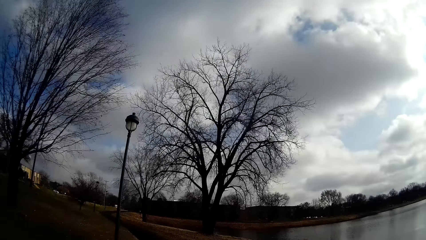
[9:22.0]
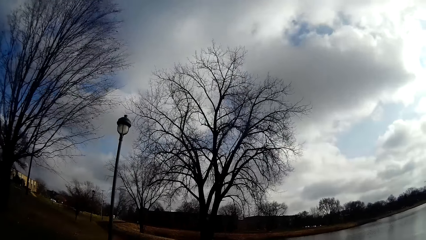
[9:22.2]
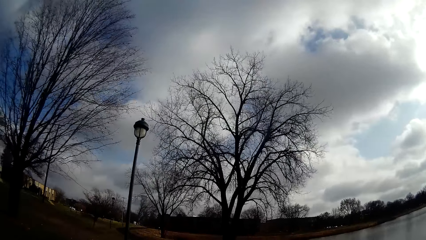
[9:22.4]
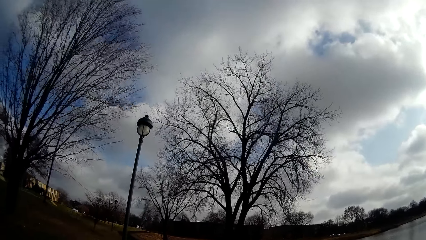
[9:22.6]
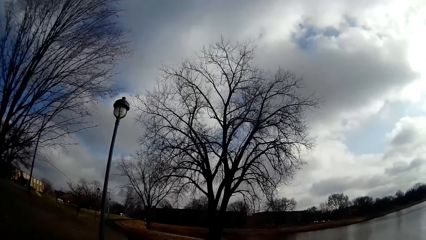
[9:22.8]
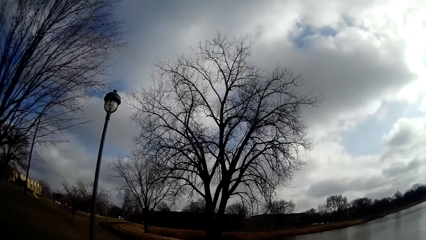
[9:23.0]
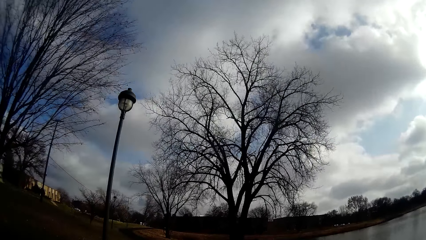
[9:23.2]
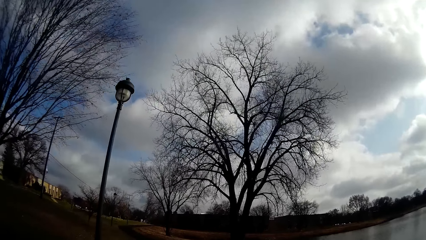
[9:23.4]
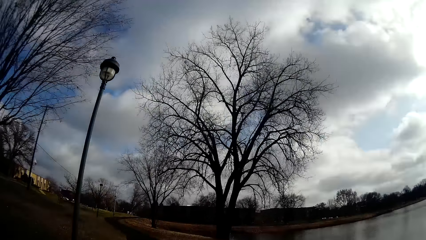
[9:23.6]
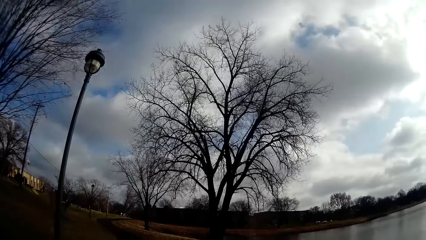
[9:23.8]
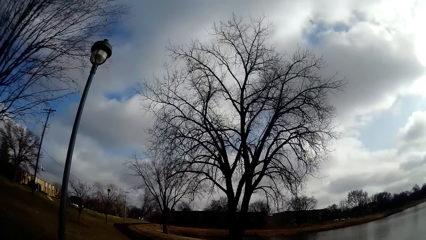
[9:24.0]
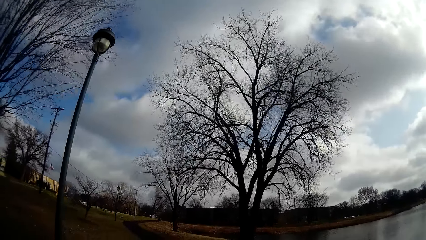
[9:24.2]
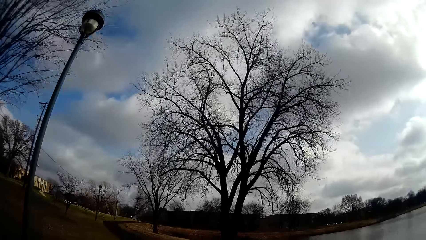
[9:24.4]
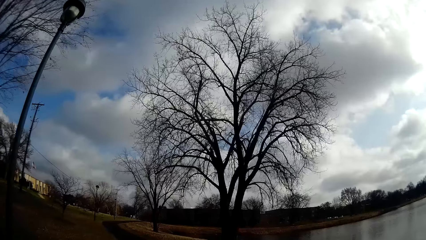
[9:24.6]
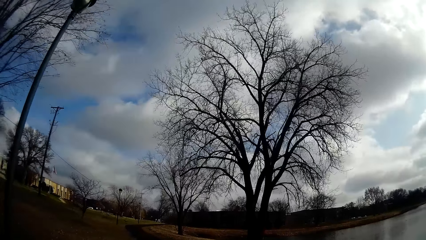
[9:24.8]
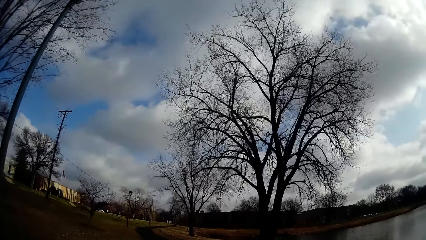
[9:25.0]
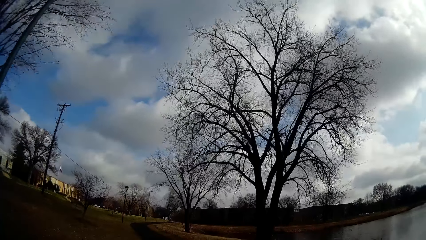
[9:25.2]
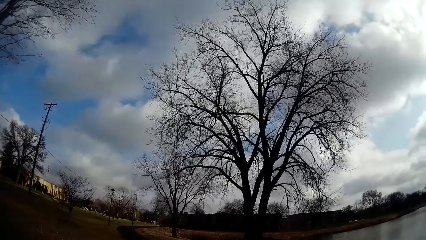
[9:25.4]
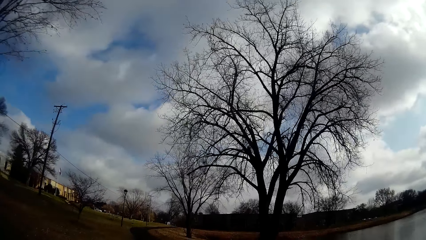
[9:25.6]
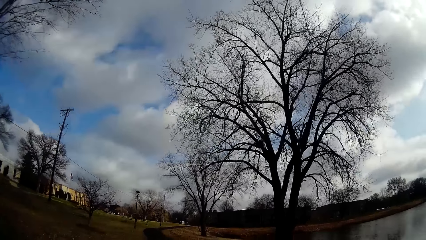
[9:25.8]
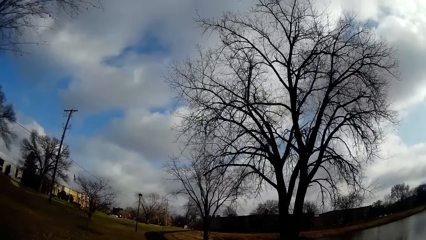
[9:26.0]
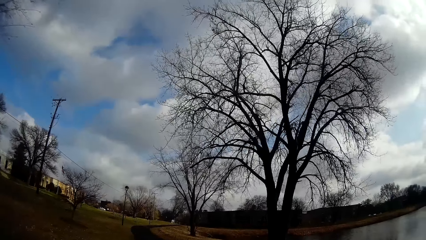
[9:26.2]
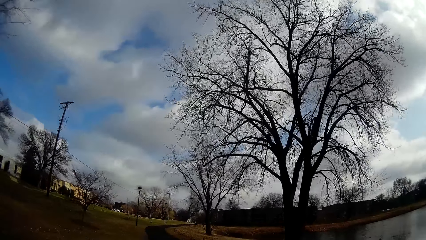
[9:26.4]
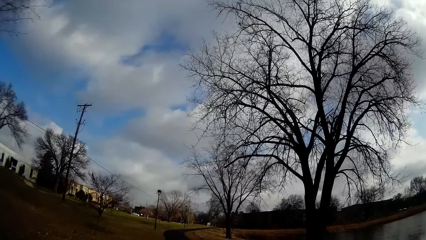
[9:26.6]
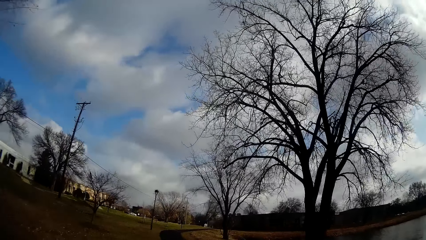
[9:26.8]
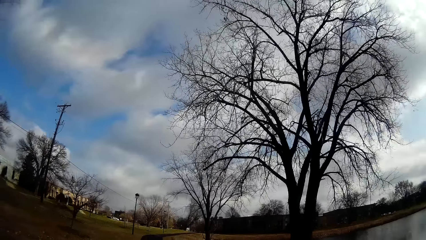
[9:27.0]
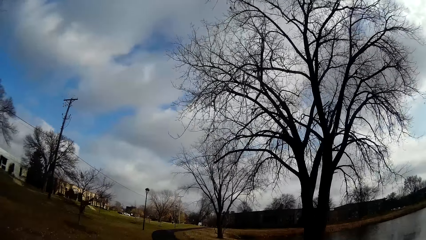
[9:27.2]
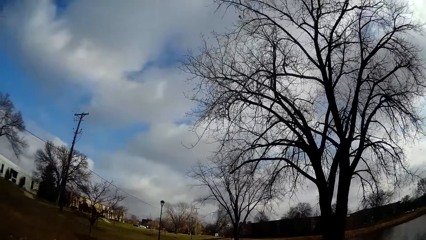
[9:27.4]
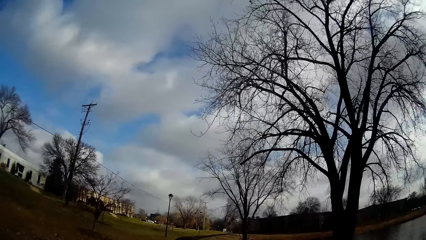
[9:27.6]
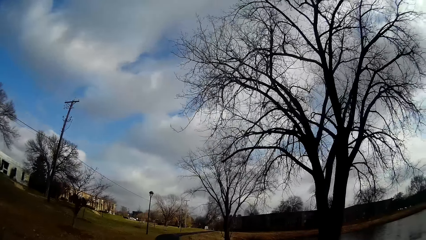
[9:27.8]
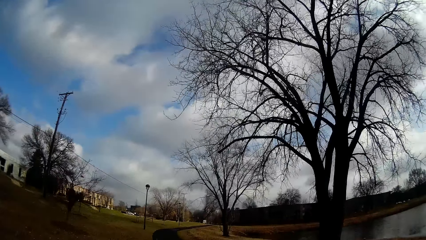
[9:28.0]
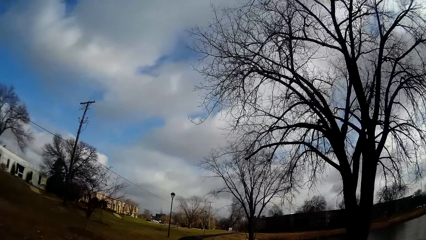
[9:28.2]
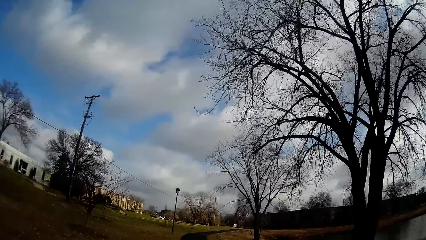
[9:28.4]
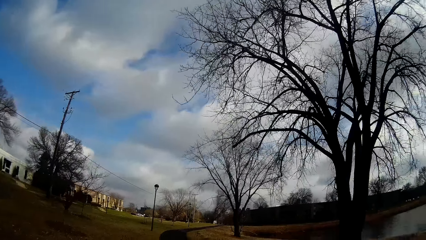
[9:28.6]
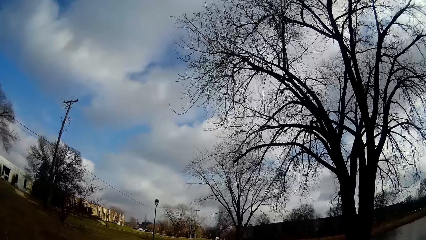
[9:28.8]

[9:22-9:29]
A man interacts with the camera wearer.

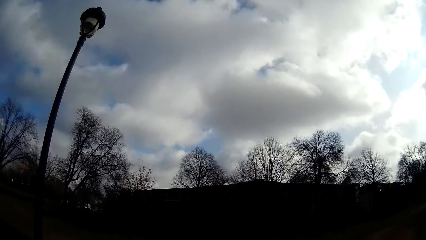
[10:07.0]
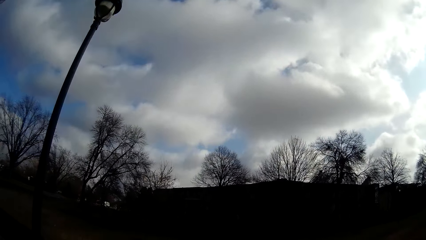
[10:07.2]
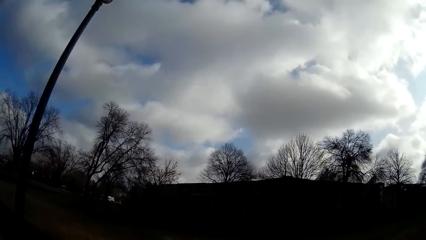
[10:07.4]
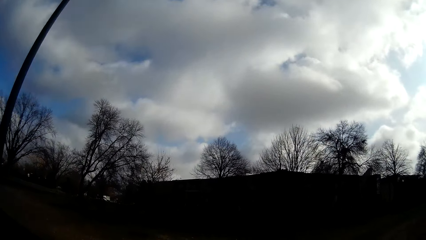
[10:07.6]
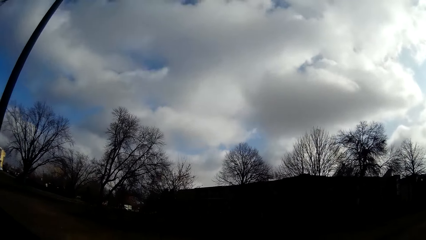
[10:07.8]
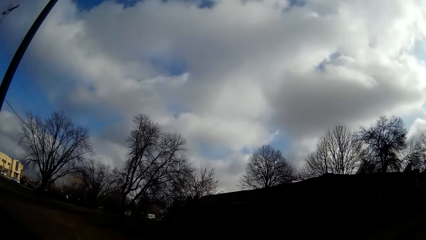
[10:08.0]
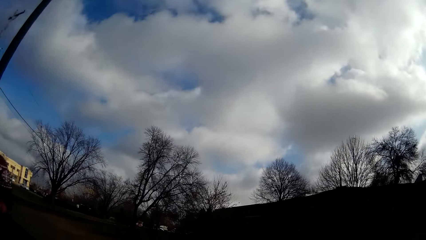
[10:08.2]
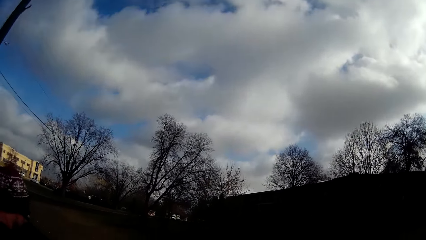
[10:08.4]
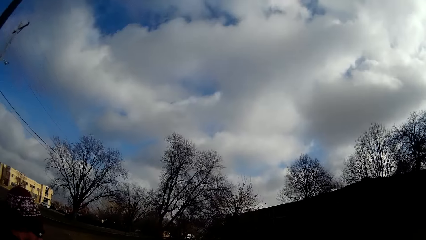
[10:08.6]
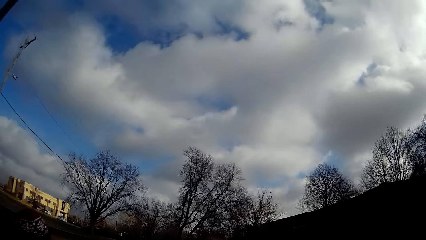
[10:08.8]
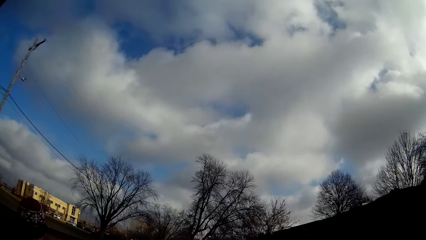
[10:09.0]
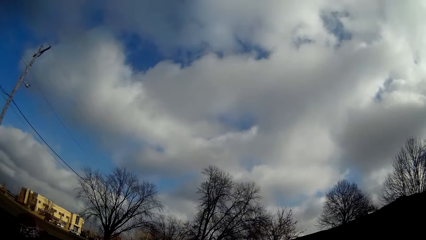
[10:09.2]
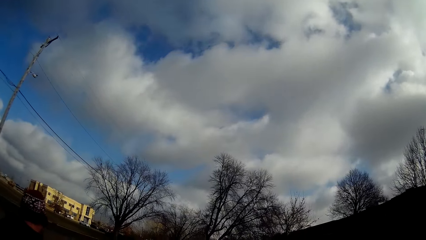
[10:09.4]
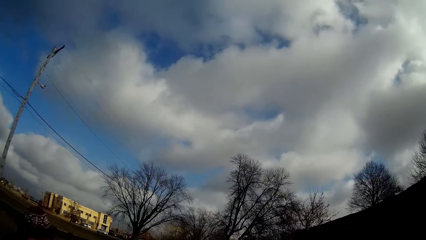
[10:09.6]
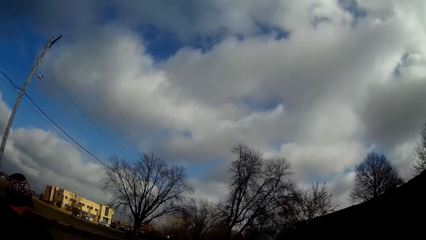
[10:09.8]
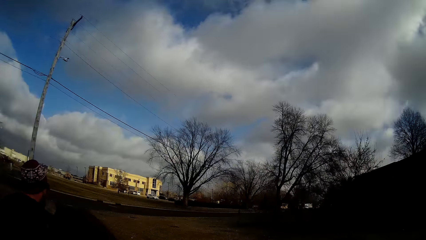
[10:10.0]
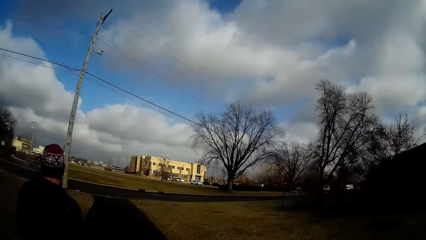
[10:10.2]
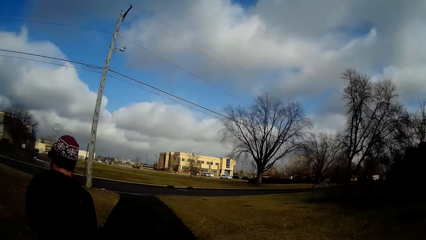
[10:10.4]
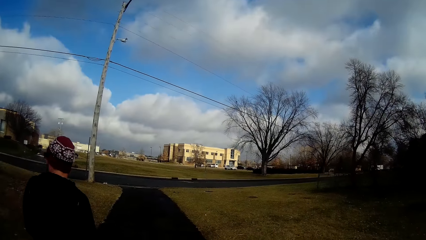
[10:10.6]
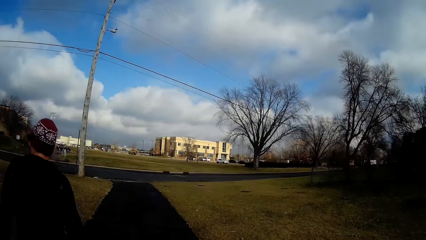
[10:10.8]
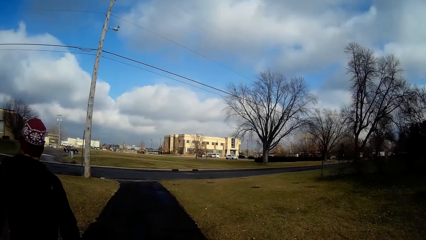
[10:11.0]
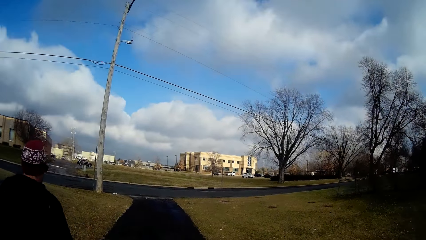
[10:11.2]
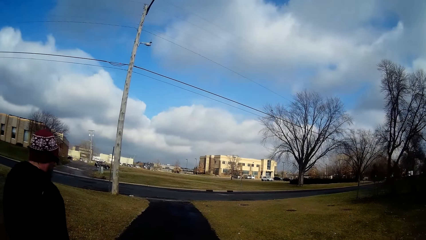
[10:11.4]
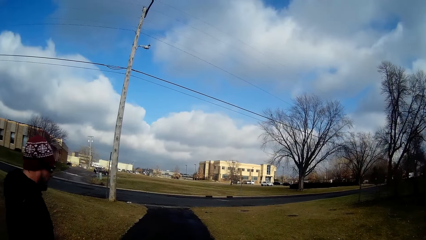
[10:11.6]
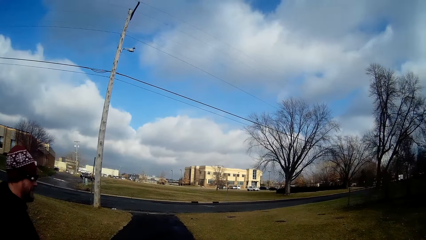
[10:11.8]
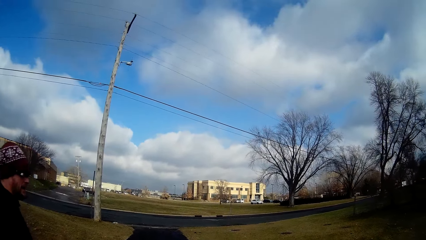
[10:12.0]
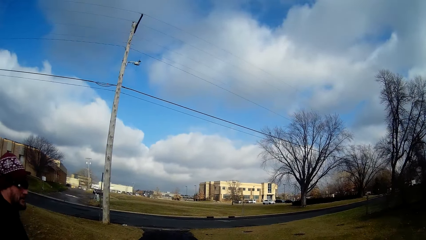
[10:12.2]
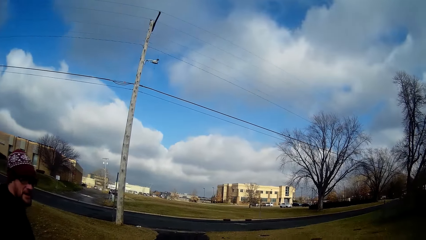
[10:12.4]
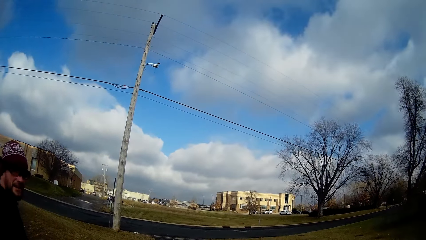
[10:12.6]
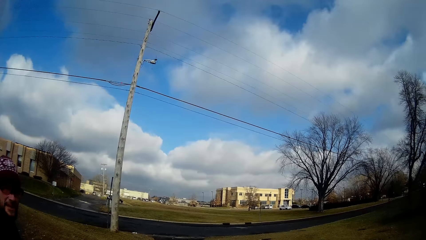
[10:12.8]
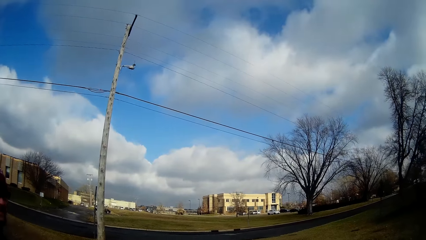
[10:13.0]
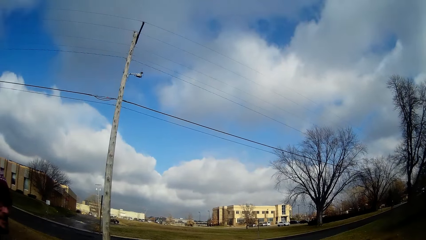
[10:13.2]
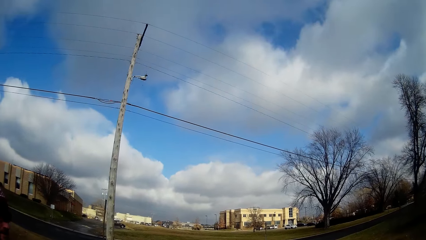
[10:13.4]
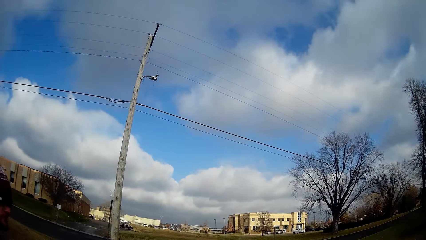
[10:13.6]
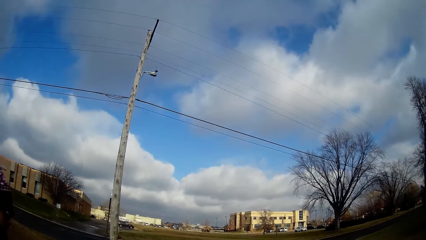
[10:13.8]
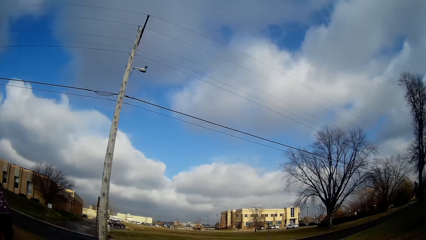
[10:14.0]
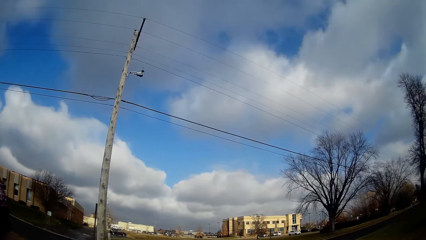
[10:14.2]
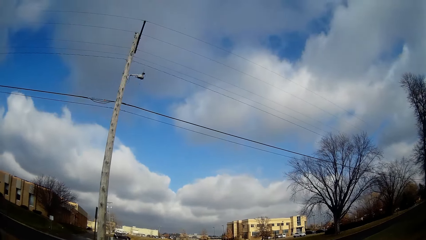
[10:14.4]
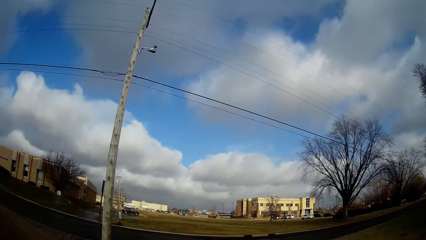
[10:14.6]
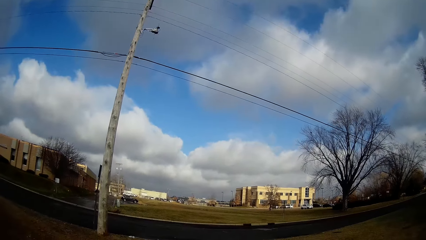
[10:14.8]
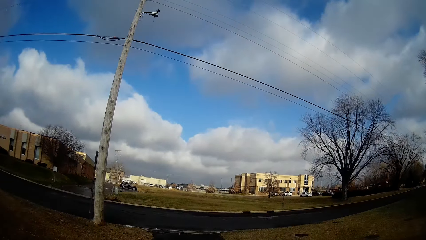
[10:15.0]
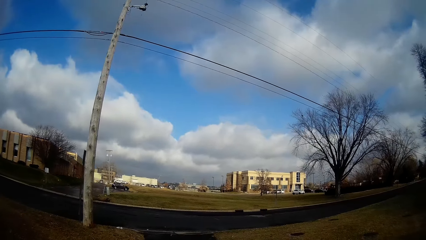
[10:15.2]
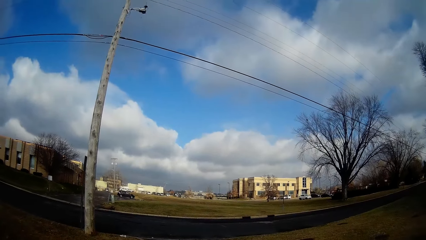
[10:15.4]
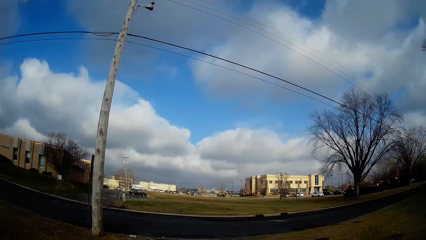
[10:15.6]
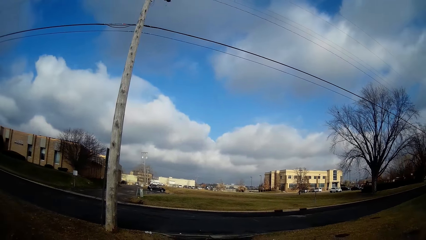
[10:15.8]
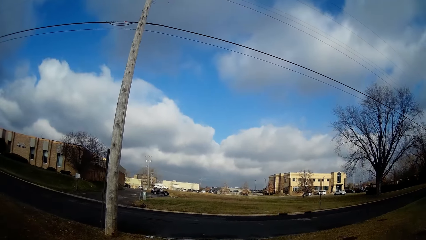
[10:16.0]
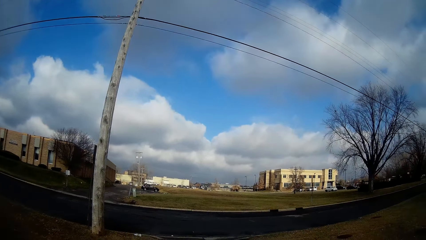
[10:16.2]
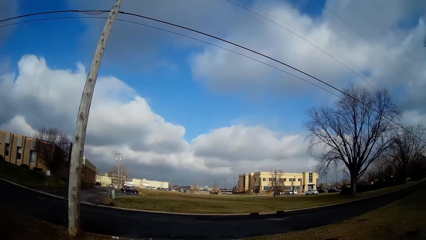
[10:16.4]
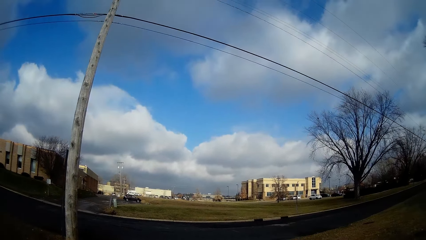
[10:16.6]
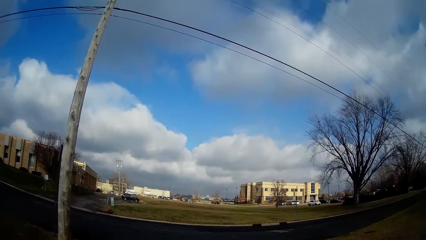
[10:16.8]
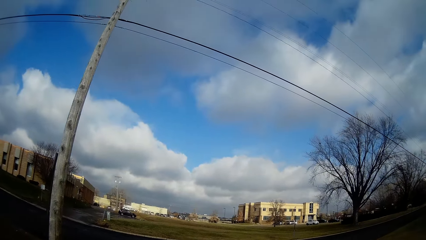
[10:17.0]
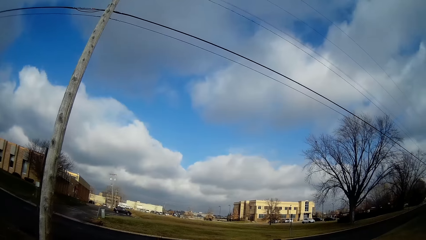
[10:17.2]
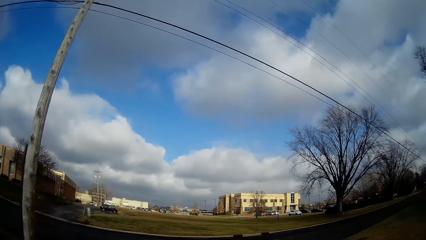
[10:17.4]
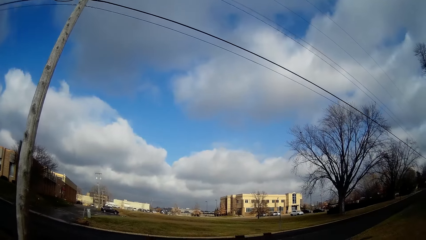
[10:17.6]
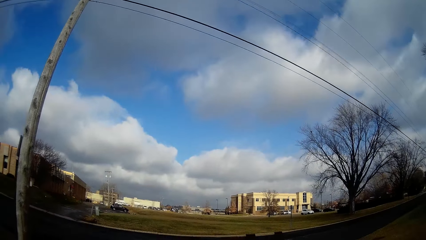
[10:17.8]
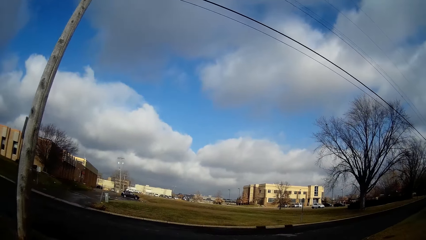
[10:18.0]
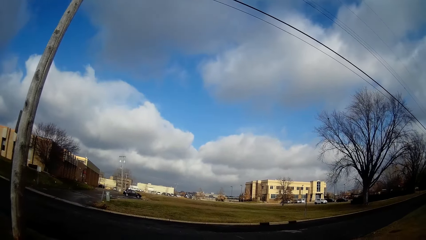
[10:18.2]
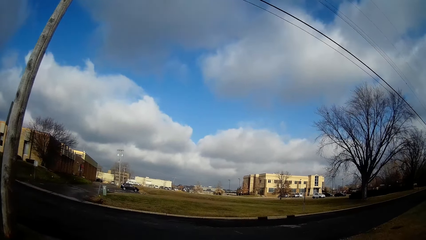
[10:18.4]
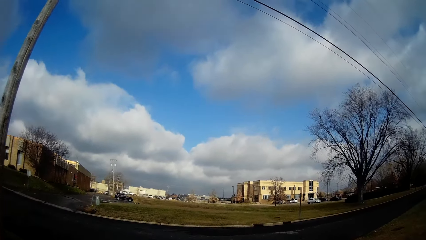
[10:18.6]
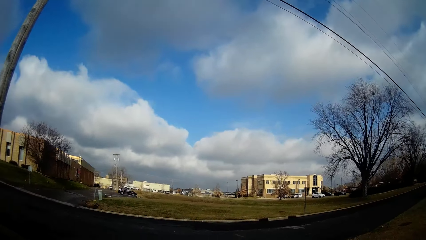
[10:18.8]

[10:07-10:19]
A man walks on the road. The camera wearer interacts with the man. The man talks to the camera wearer. The camera wearer walks on the road.
